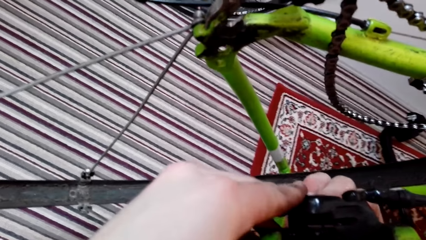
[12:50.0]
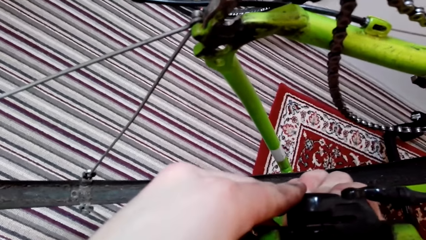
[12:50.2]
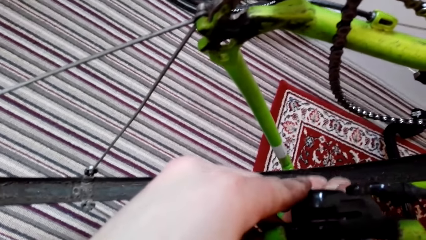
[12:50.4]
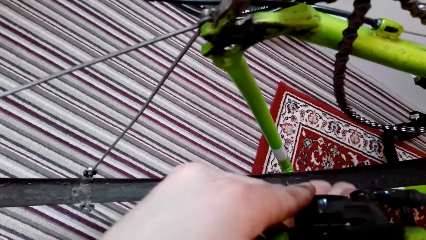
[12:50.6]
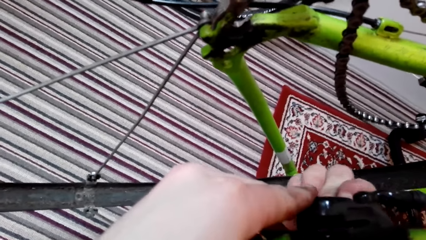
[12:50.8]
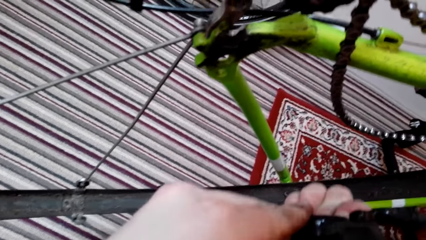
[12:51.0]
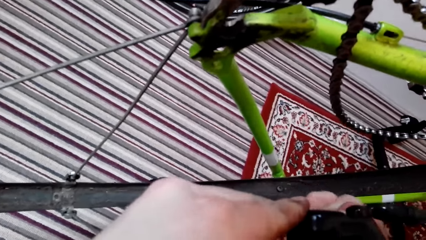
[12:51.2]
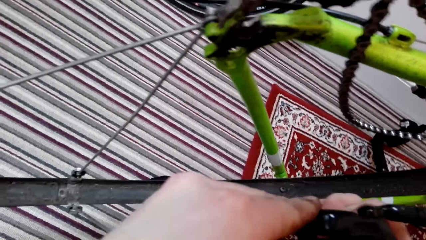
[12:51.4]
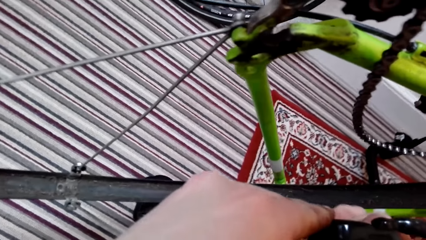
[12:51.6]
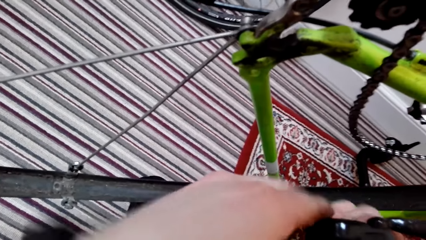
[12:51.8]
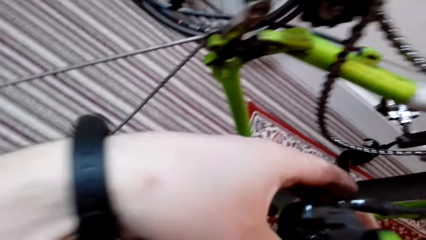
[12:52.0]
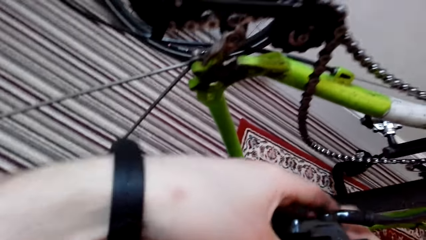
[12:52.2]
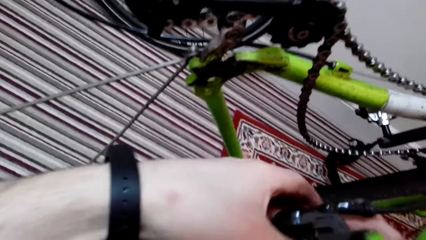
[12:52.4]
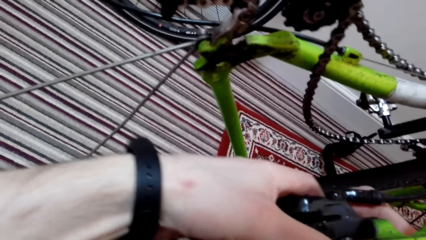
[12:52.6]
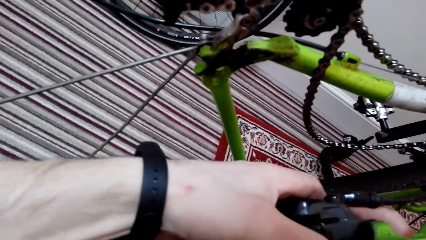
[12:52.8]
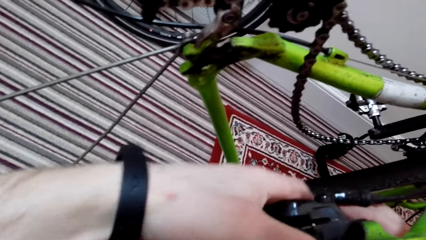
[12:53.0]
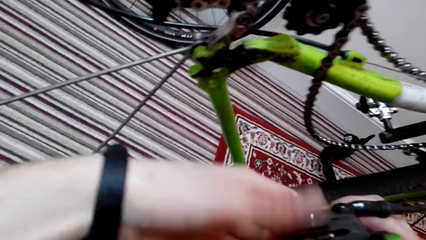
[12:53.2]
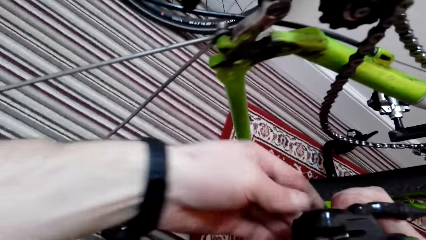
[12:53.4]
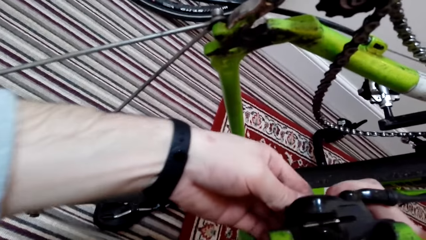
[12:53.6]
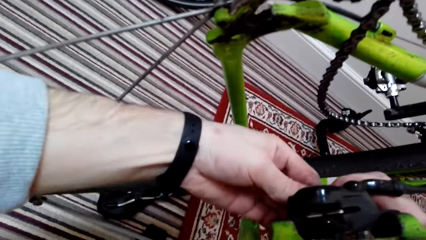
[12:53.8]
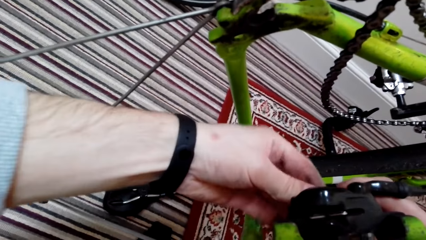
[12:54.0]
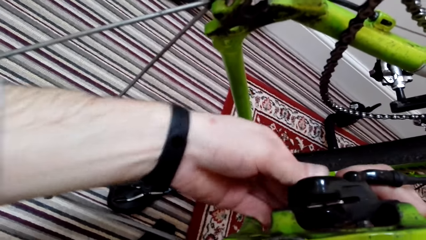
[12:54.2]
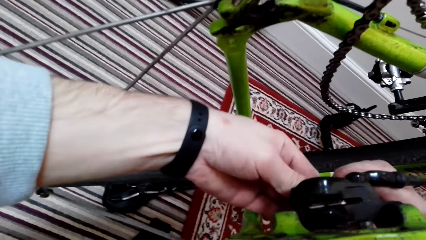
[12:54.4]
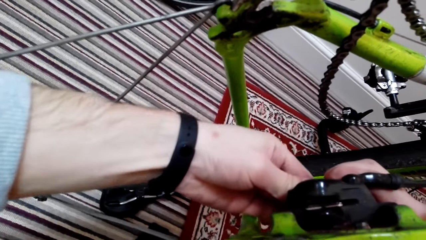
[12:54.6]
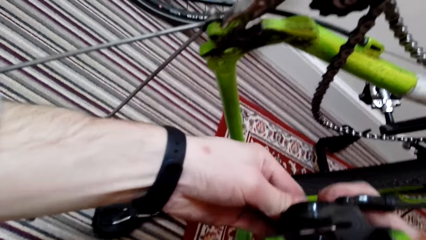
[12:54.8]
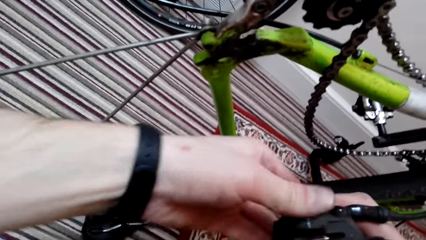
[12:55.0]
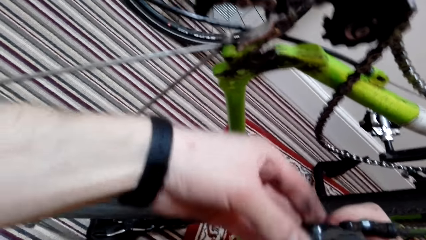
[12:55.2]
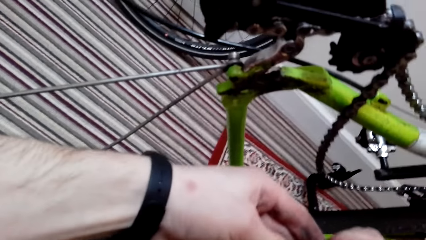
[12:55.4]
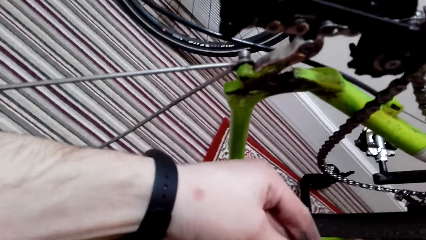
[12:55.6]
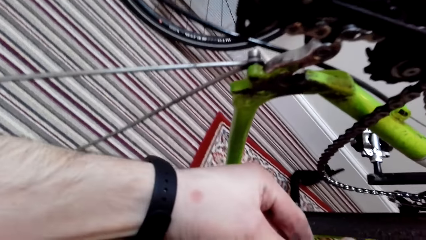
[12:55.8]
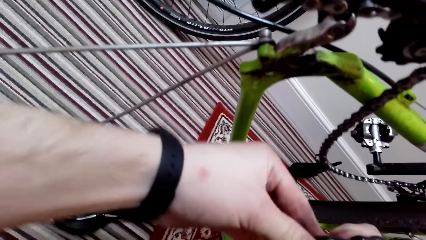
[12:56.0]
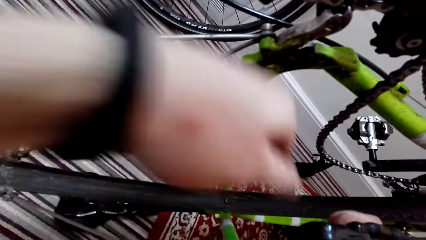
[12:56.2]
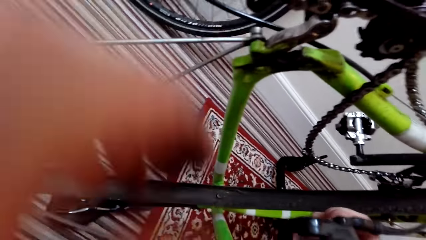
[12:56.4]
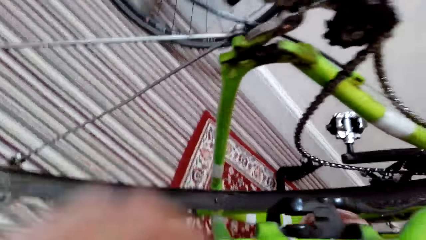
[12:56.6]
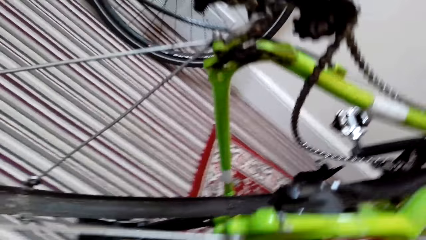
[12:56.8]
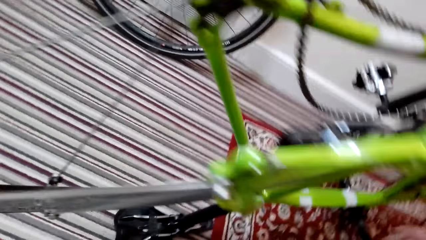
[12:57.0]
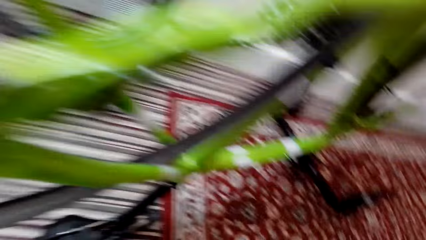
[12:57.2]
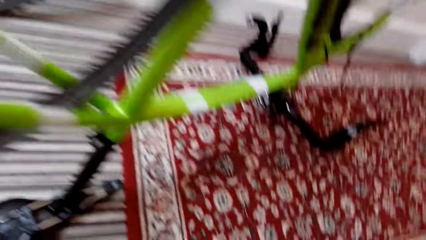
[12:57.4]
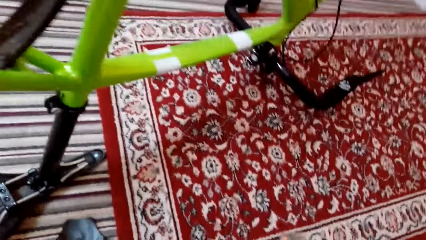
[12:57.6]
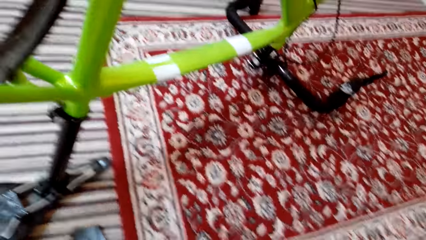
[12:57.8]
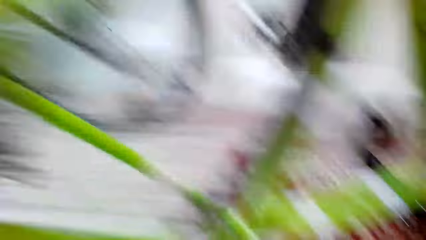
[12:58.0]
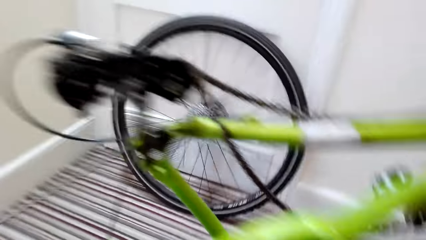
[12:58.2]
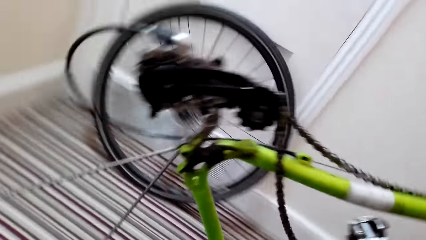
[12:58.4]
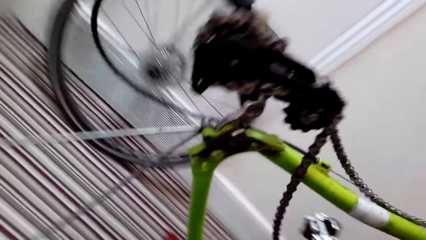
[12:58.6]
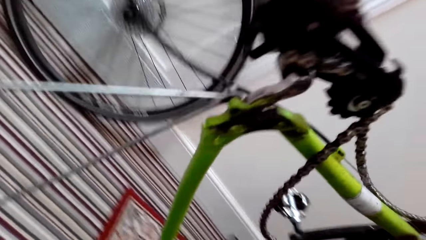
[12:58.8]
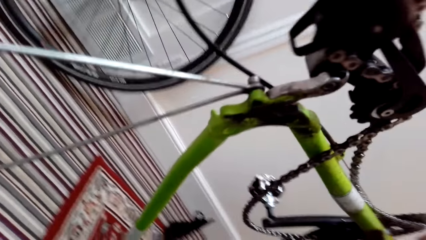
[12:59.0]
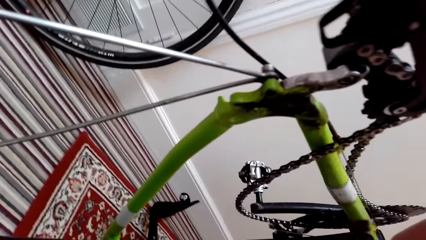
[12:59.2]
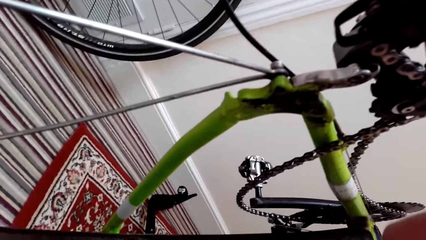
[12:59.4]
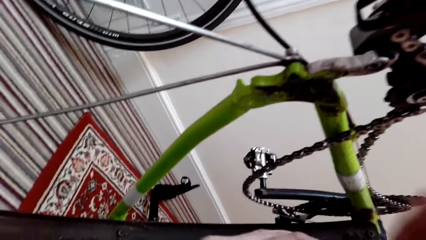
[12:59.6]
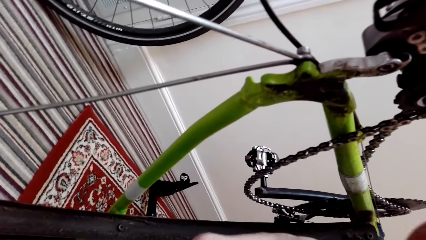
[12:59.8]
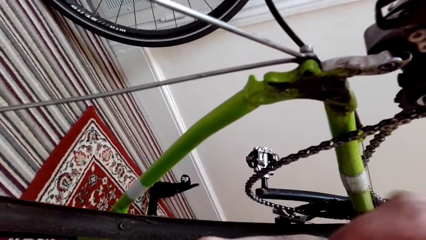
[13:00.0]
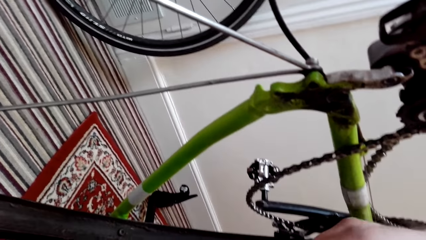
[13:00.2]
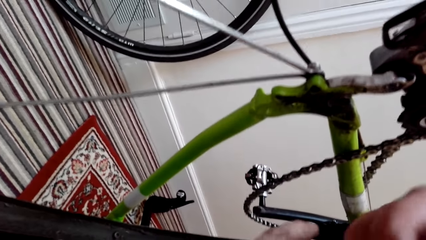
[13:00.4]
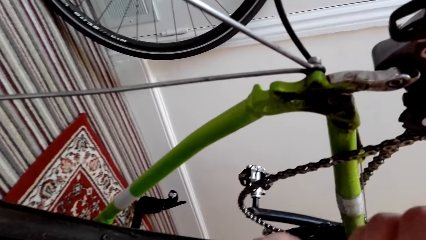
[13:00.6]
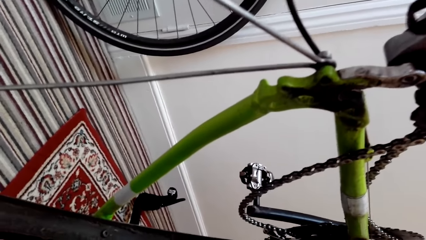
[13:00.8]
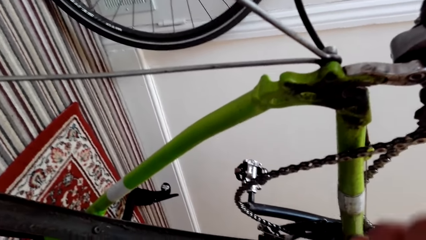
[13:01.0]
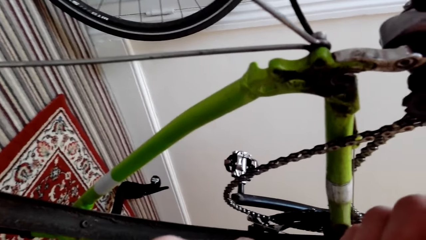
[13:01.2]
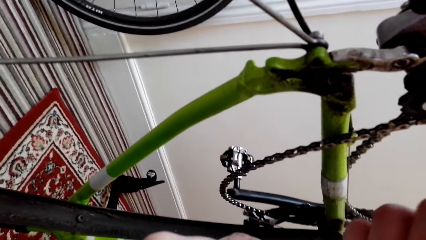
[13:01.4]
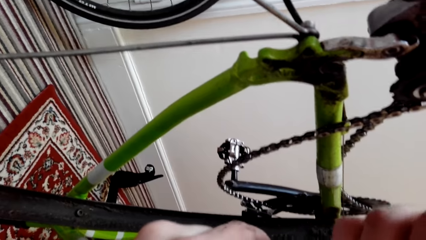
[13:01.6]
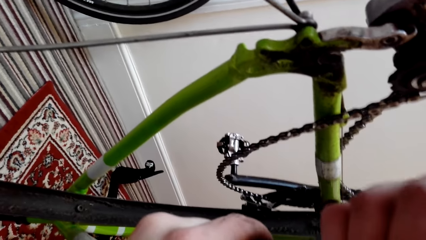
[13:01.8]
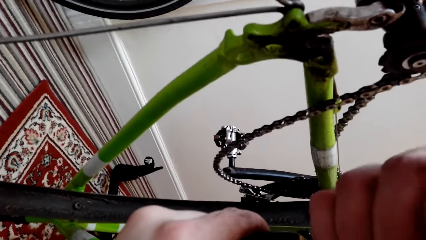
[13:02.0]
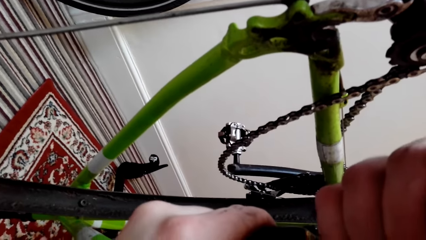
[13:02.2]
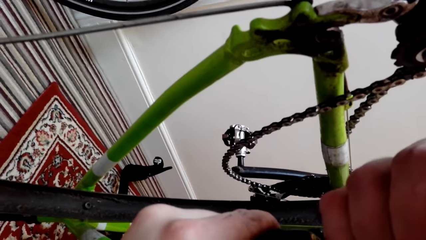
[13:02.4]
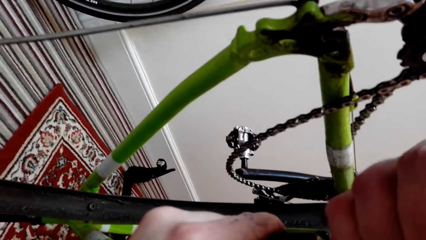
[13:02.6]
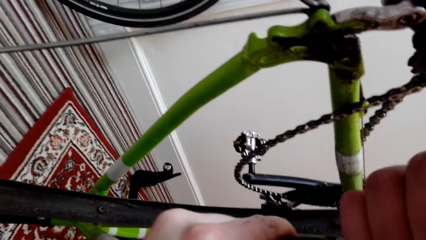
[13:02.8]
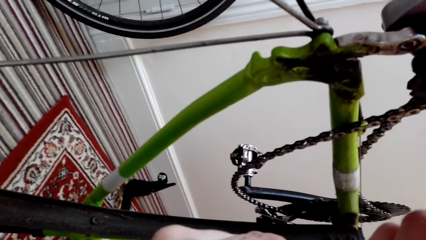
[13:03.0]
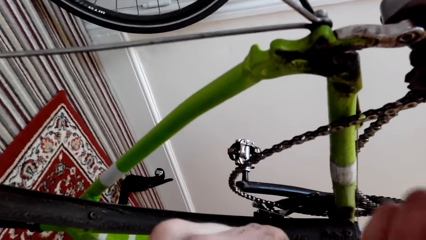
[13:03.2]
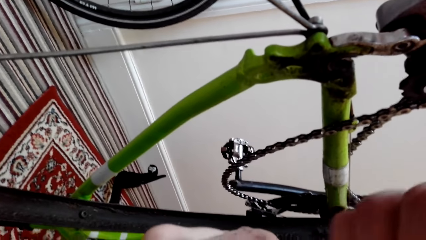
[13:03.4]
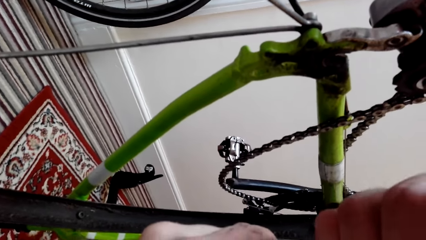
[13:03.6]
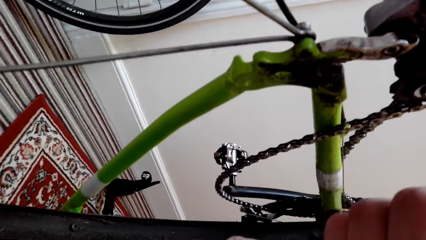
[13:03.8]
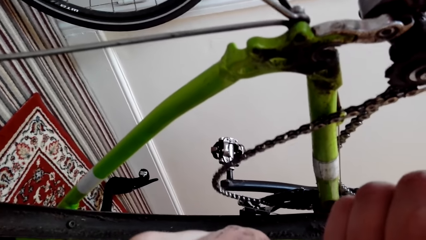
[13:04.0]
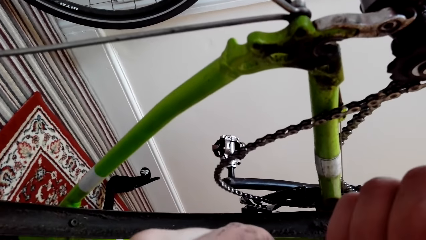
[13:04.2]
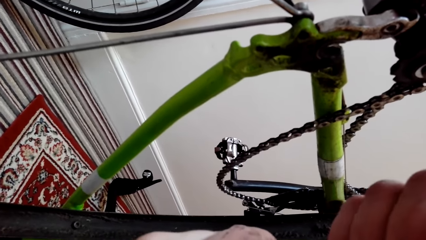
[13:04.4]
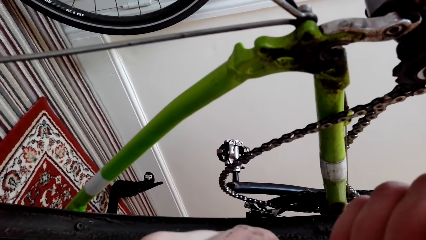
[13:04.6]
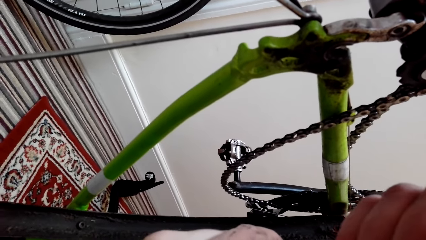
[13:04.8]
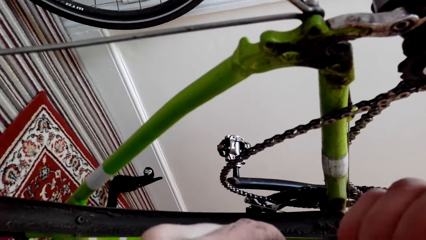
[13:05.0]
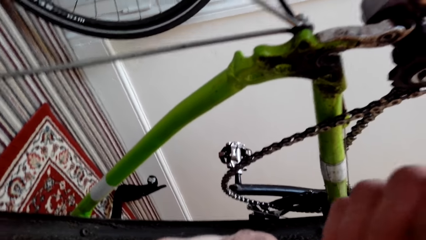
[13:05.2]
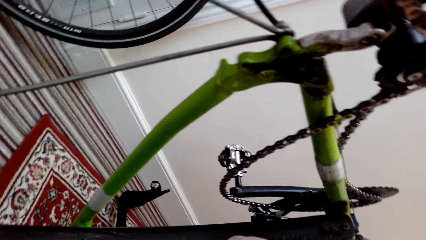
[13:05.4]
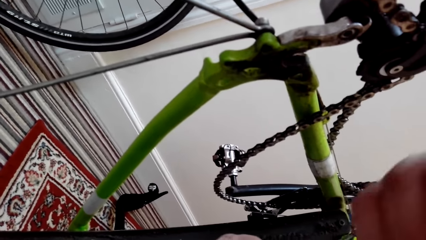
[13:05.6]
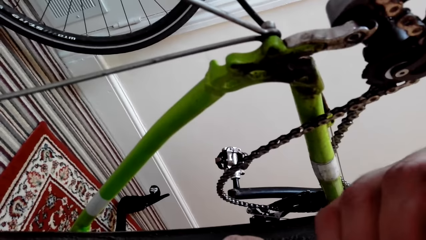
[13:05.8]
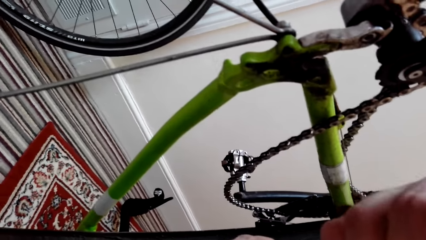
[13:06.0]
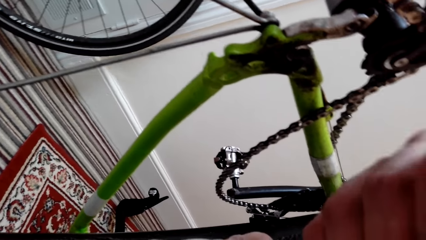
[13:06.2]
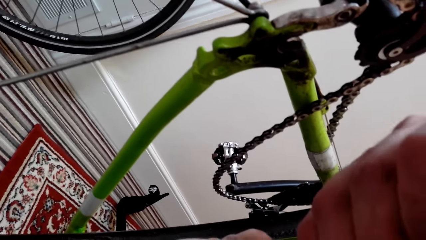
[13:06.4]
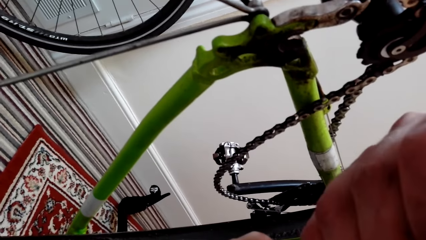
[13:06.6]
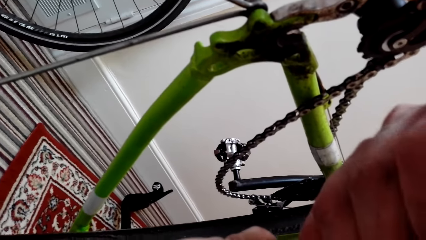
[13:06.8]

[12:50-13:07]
The camera wearer fixes something on a bicycle. They look around. They fix the bike.
